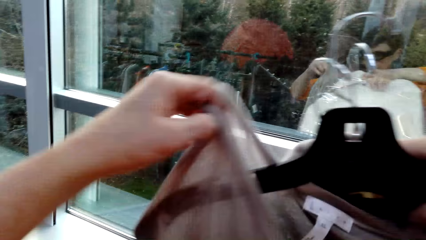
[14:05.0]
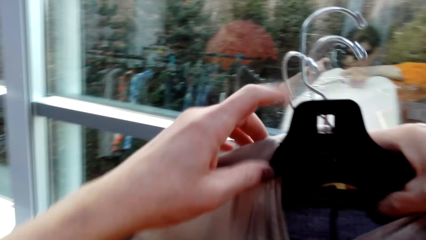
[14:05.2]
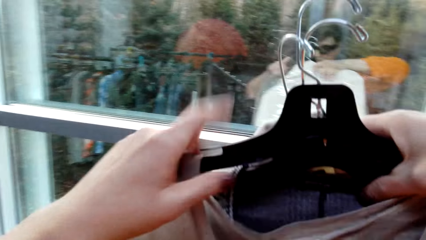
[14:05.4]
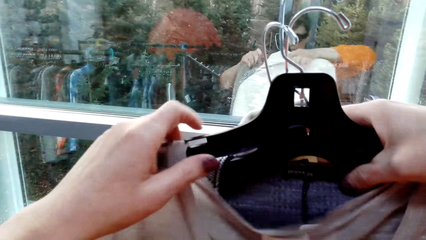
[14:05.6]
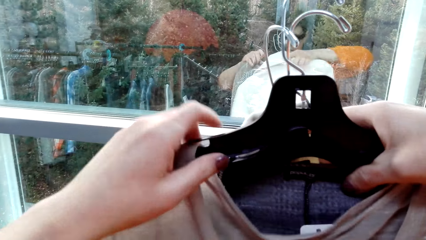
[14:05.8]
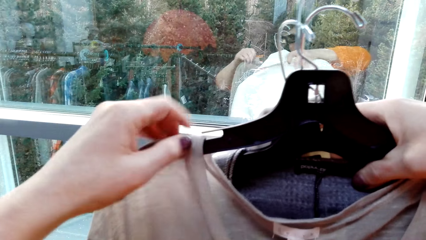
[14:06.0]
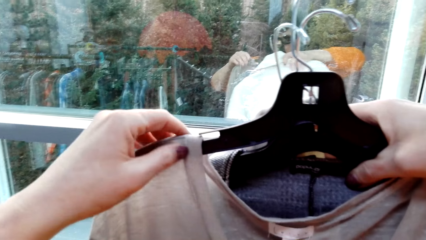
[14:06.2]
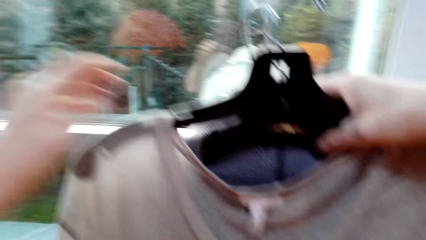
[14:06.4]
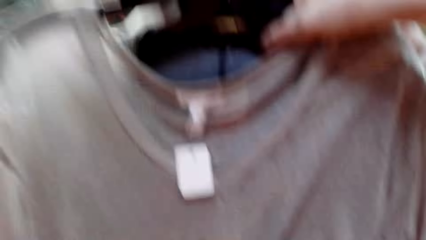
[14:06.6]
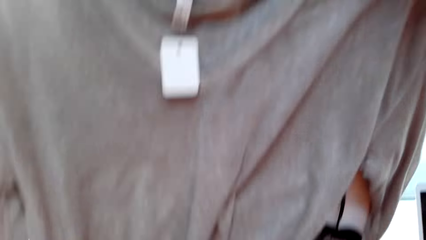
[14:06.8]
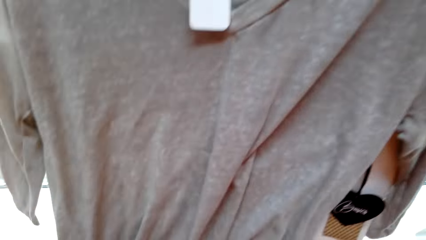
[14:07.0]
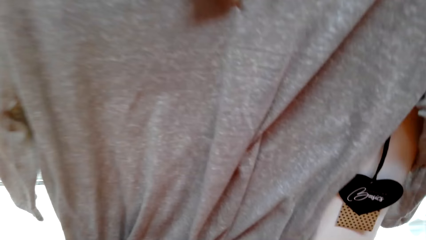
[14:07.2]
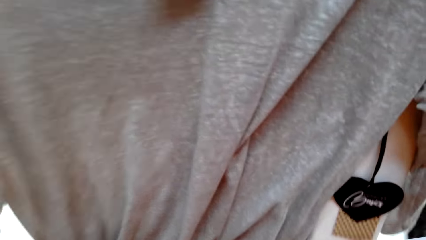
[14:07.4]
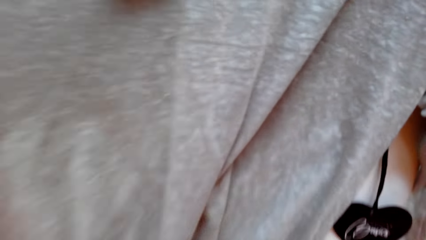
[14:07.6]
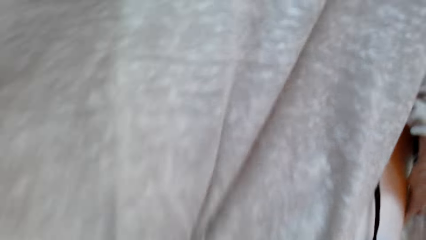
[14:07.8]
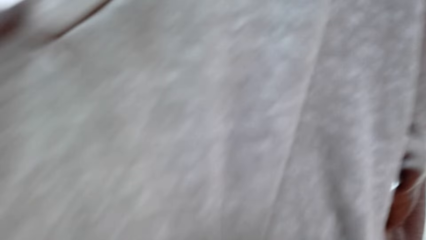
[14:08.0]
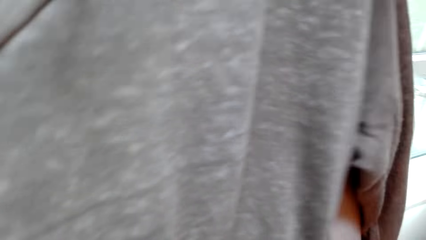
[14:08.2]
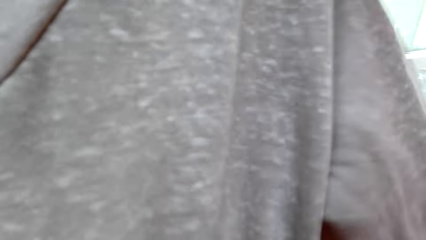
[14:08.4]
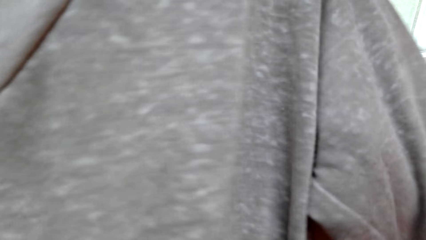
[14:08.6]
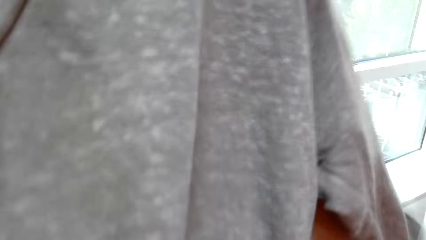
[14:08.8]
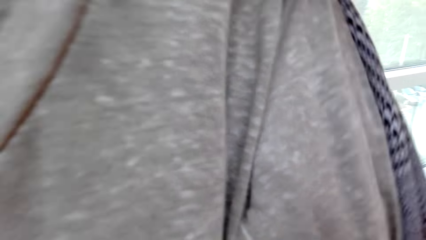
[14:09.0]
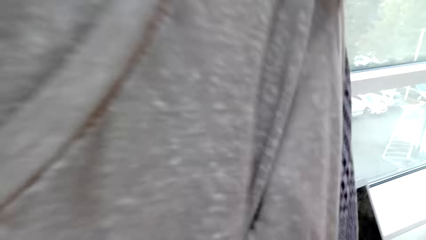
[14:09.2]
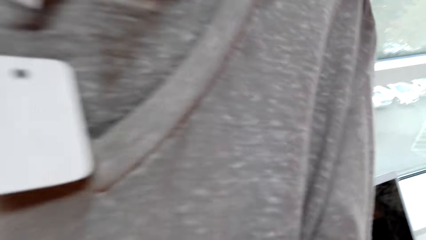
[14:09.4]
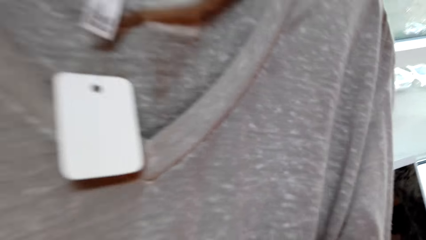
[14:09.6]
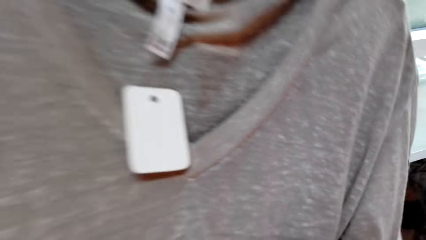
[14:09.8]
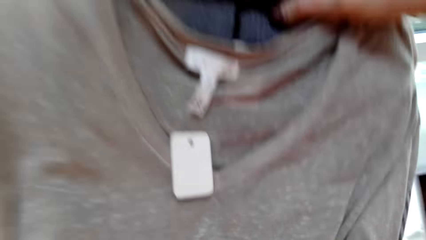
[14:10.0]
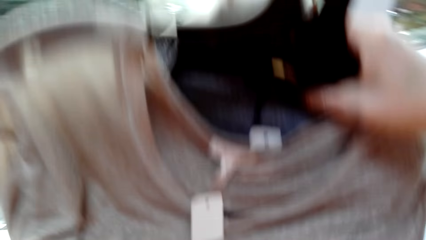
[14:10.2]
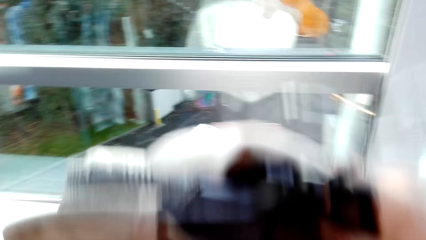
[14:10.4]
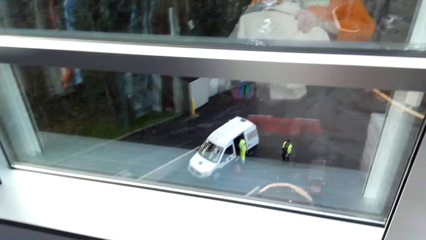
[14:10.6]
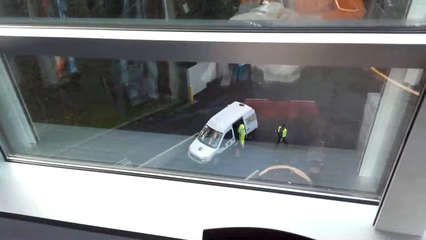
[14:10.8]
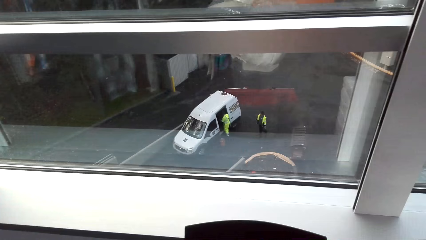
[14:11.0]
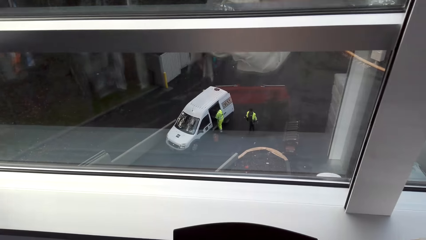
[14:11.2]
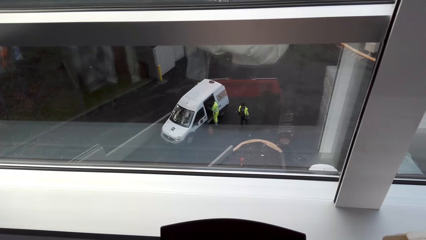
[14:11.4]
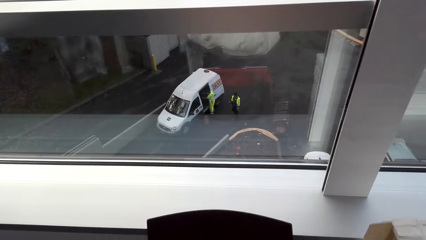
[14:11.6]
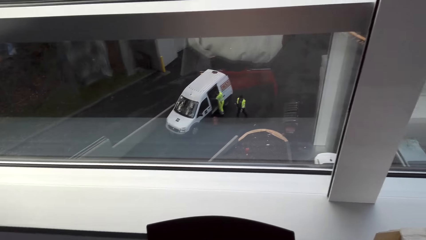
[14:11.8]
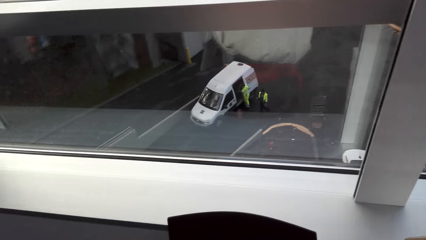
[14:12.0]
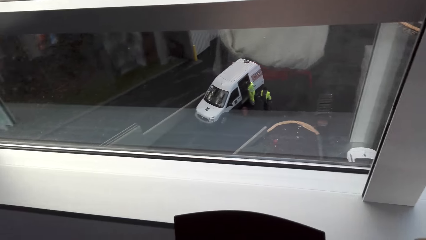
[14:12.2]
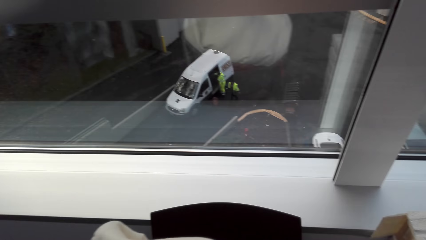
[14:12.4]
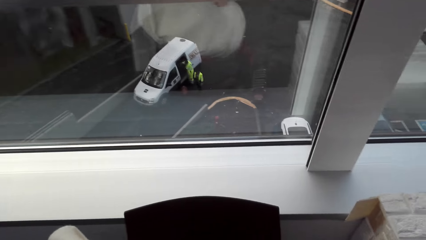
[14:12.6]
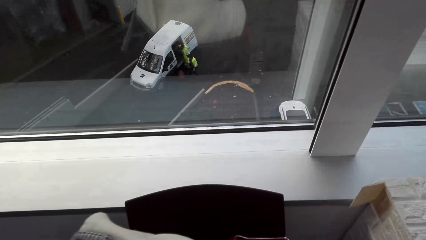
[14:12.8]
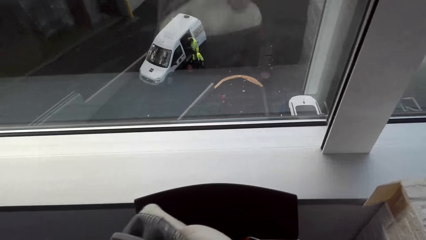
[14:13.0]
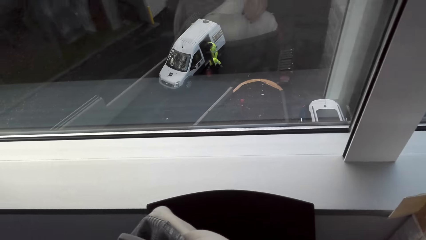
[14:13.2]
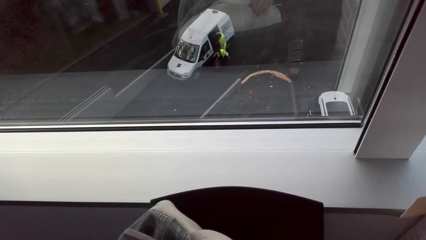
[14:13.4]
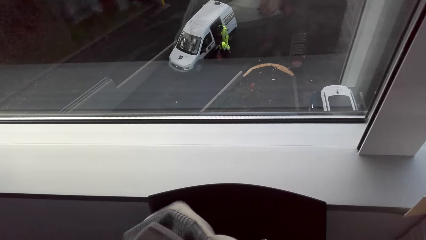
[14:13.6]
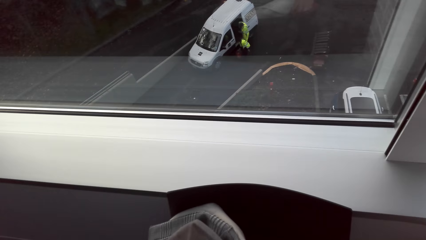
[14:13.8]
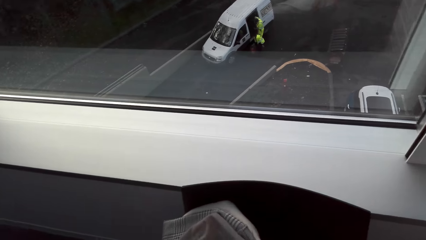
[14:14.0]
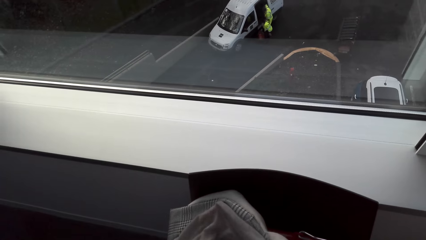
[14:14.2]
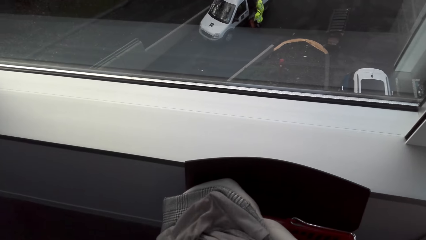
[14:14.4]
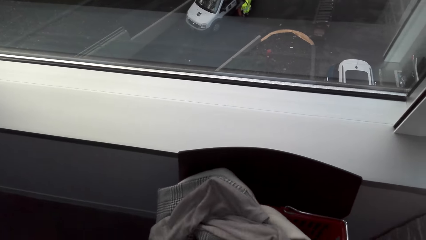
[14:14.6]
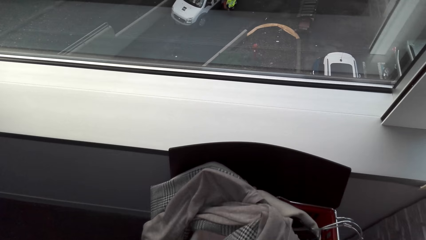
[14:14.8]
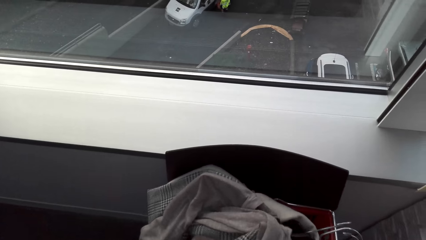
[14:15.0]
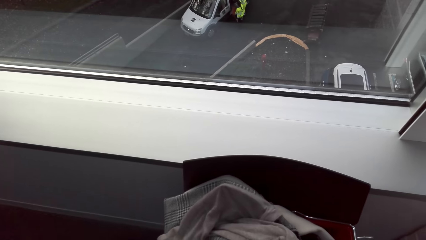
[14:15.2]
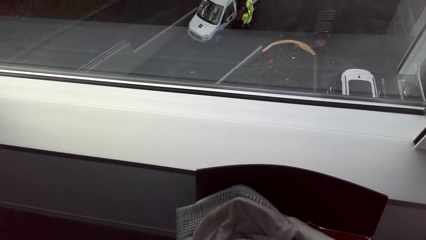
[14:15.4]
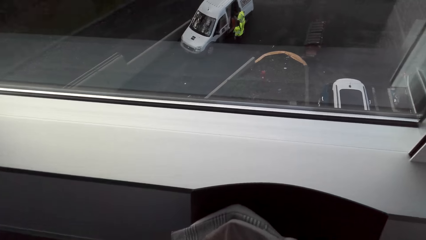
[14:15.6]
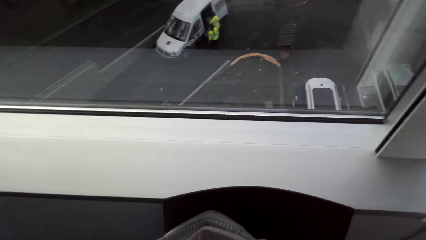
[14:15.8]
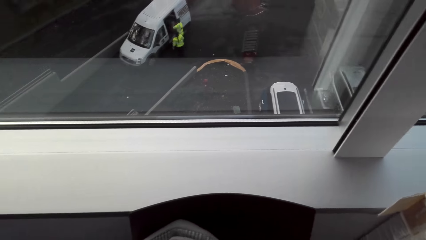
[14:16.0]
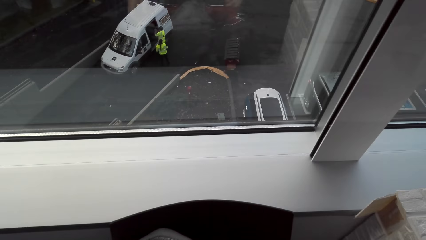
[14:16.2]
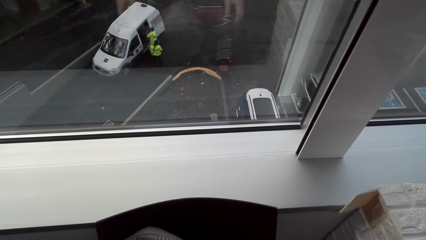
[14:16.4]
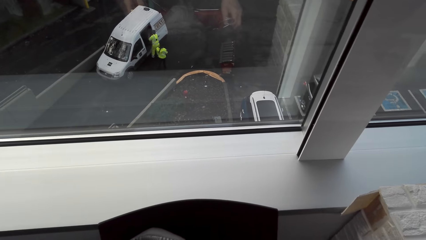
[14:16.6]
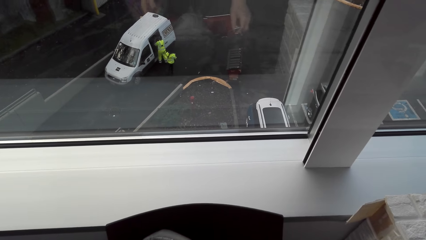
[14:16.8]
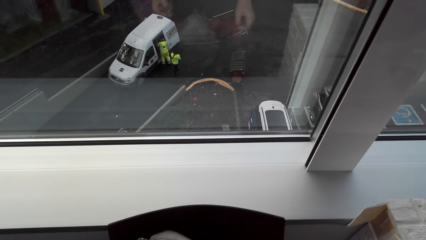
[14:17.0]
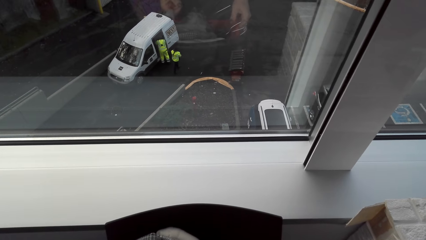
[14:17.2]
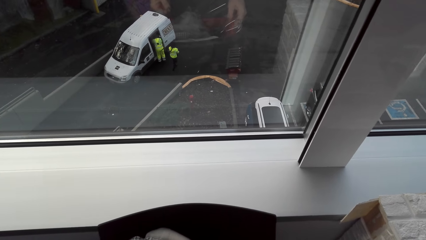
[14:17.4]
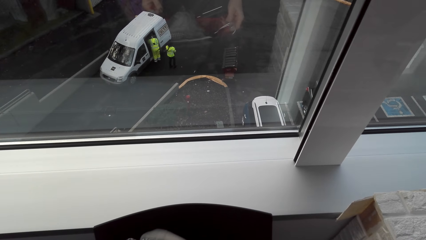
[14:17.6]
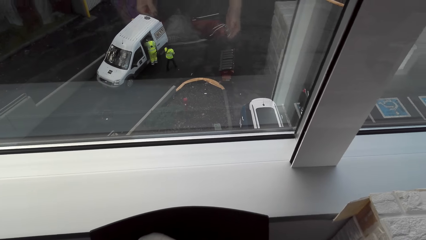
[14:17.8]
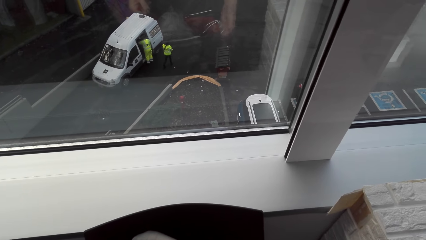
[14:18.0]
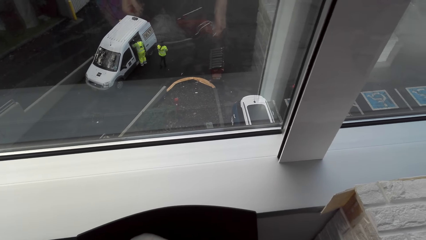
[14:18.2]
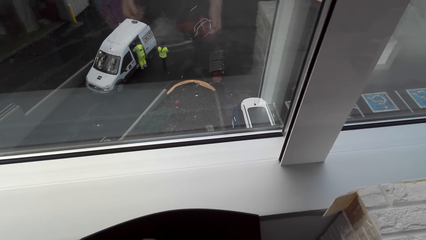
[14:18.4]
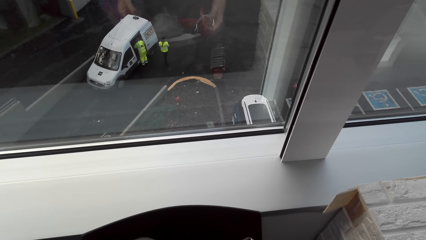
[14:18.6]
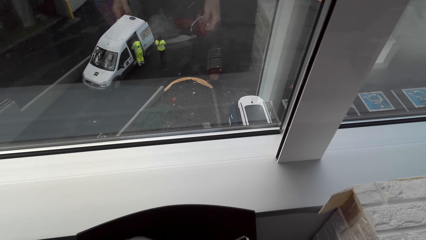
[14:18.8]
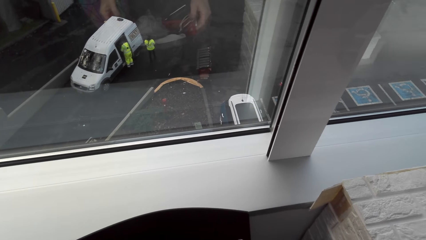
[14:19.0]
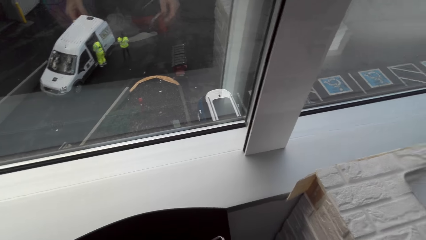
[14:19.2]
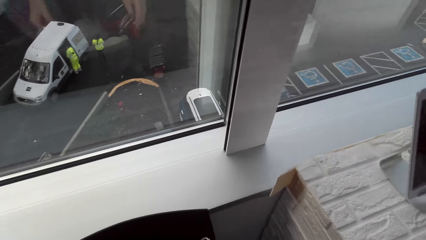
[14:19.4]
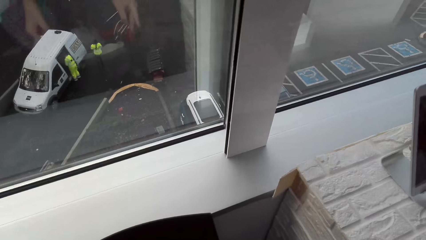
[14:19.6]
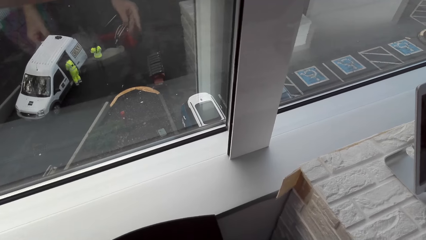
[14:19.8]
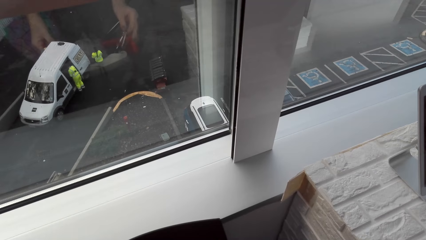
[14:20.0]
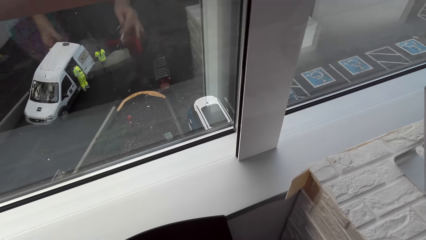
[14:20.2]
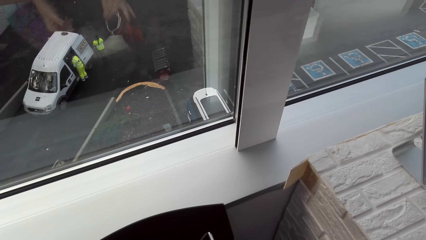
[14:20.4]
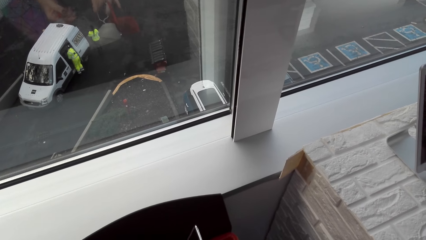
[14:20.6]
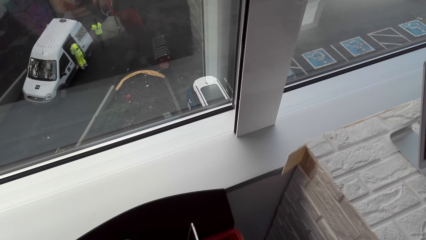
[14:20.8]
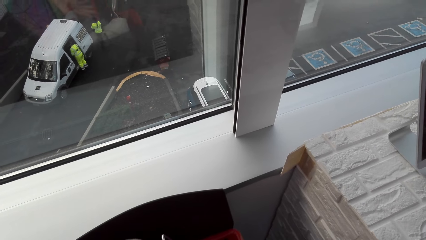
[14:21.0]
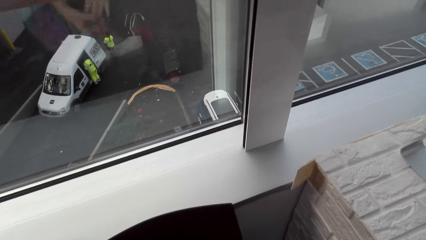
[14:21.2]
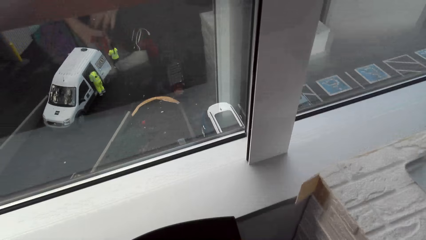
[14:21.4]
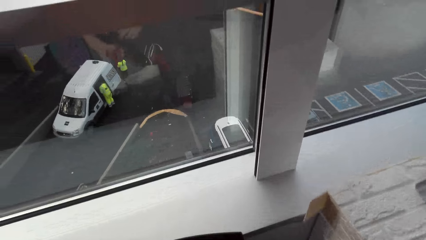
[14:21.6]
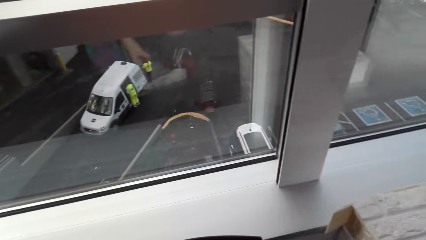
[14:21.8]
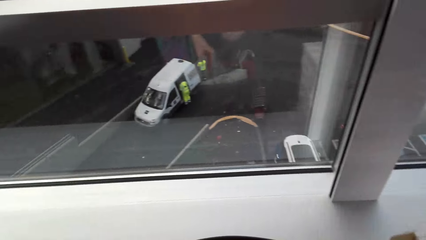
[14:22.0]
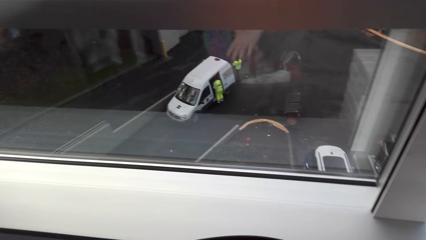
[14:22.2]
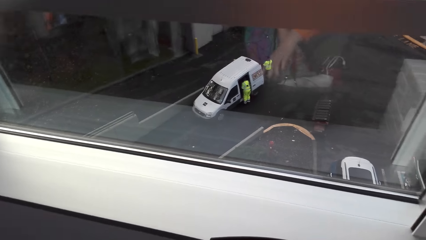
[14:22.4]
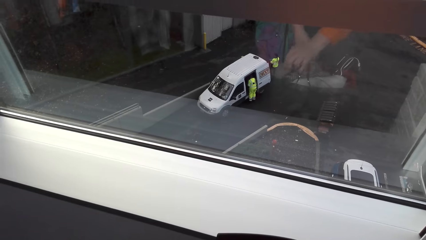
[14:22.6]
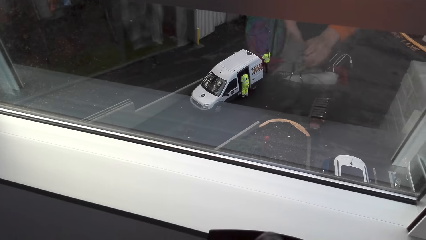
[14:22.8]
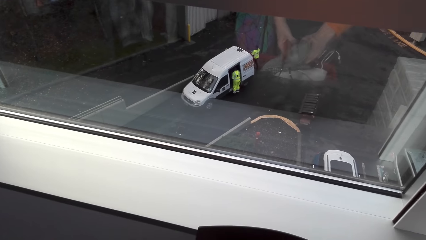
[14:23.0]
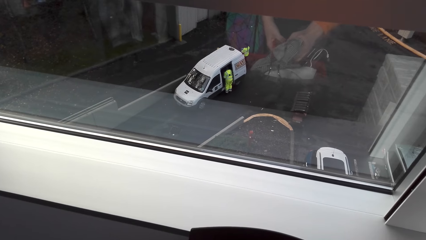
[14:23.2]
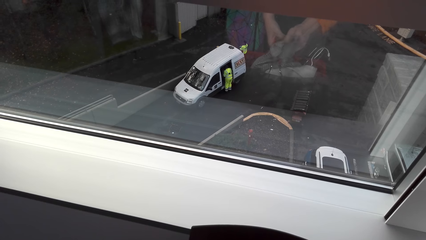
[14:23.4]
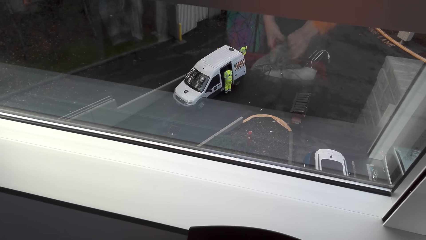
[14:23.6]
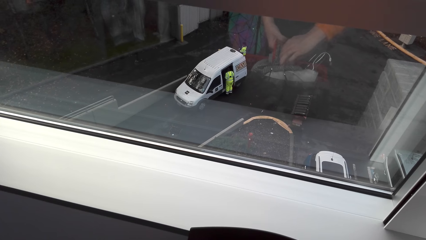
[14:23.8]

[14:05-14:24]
The camera wearer places clothes on the hanger. They put the clothes in order. They lift clothes. They put the clothes in the basket. They talk to a lady. The lady talks to the camera wearer. The camera wearer looks around.
